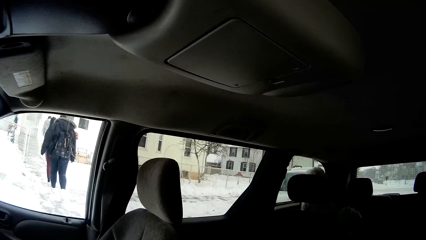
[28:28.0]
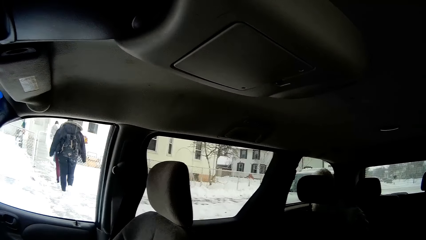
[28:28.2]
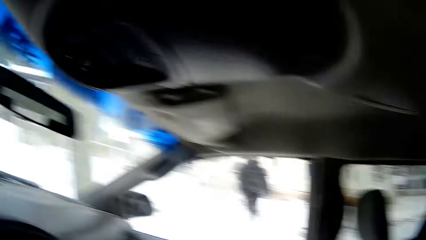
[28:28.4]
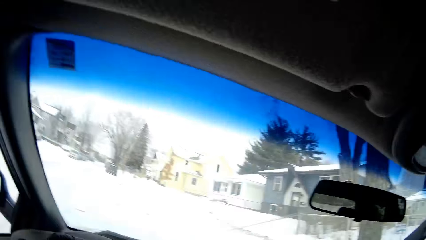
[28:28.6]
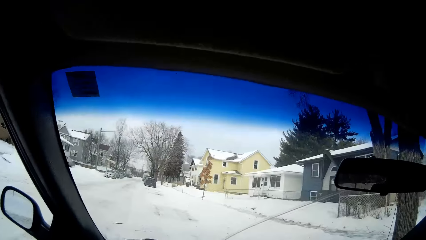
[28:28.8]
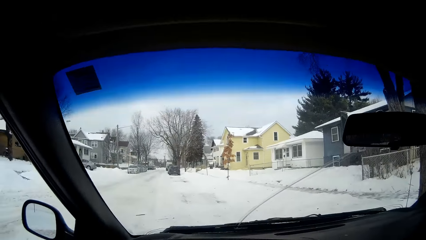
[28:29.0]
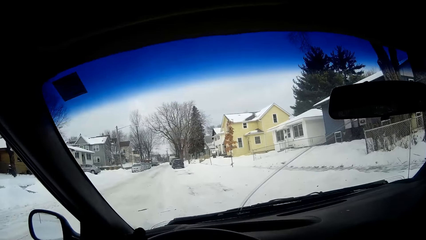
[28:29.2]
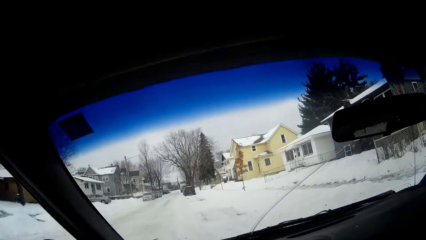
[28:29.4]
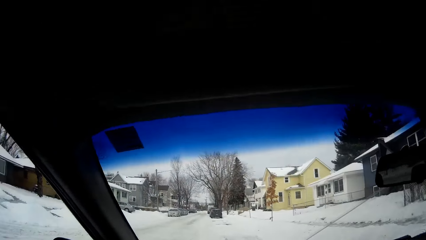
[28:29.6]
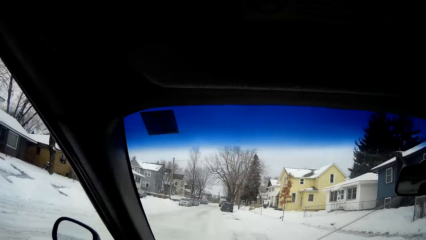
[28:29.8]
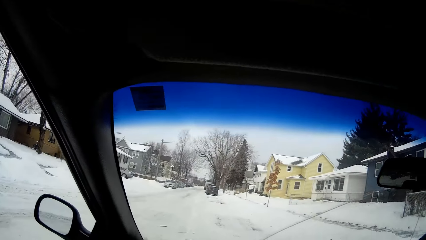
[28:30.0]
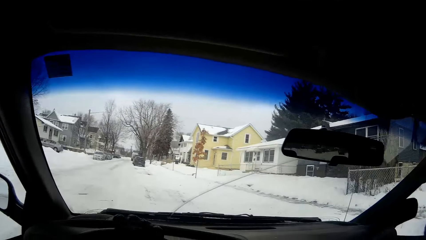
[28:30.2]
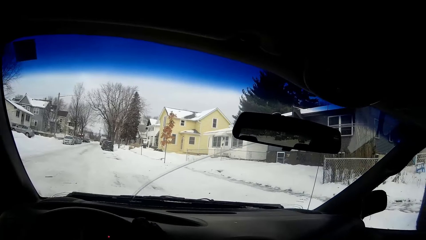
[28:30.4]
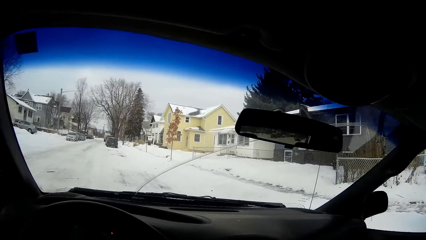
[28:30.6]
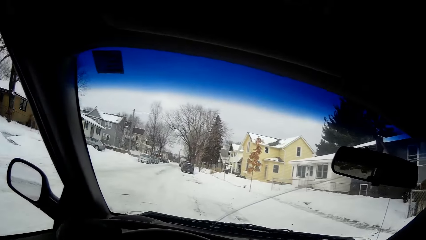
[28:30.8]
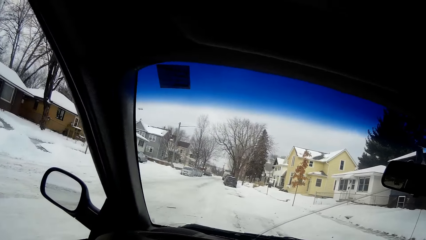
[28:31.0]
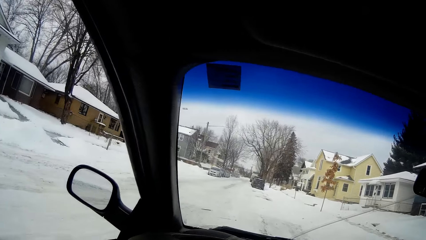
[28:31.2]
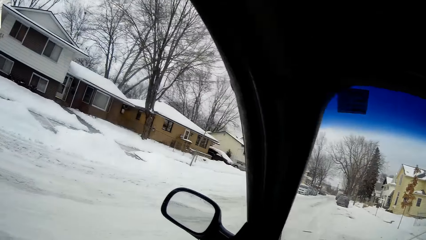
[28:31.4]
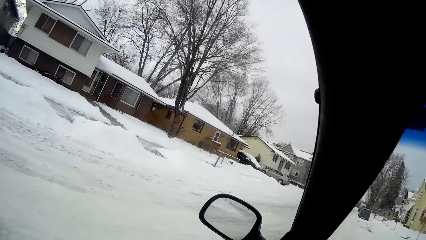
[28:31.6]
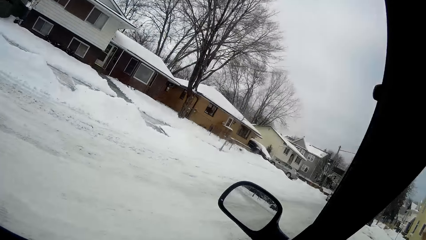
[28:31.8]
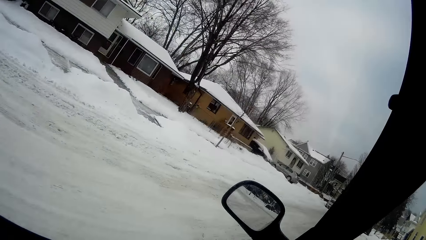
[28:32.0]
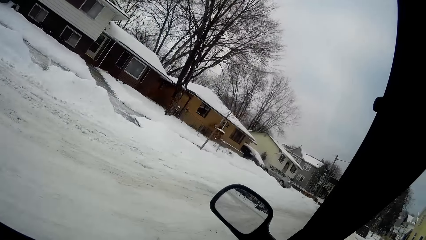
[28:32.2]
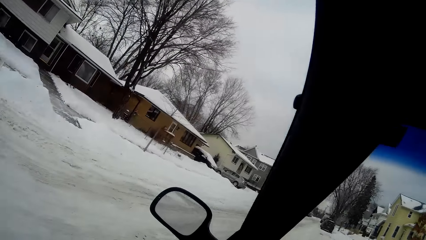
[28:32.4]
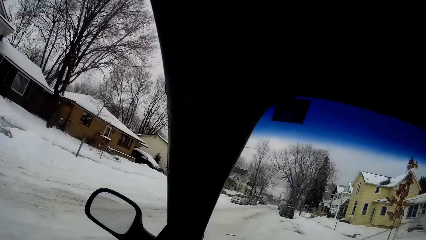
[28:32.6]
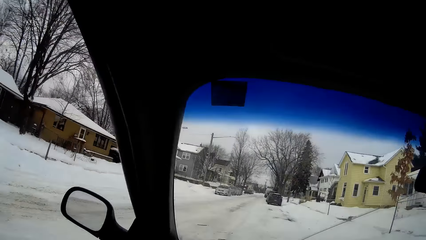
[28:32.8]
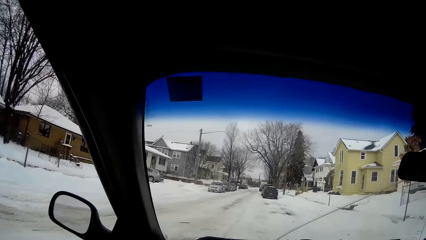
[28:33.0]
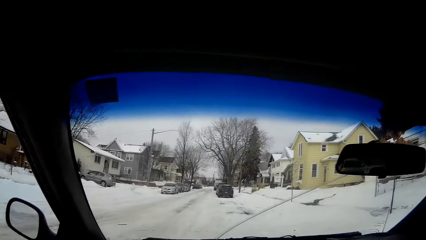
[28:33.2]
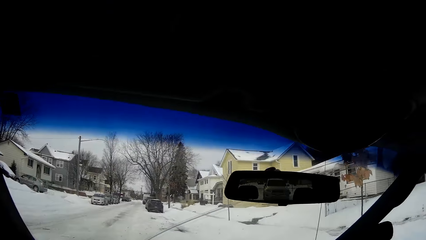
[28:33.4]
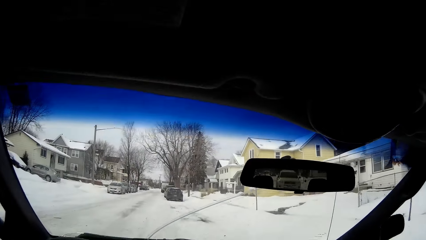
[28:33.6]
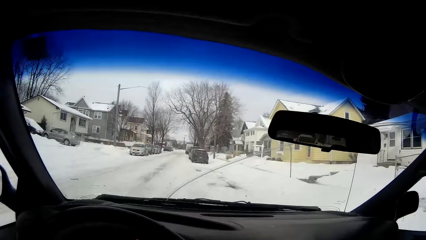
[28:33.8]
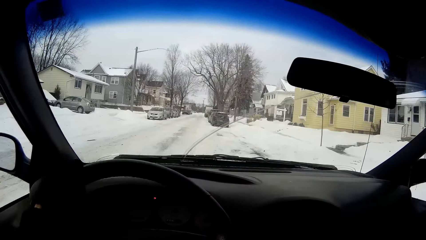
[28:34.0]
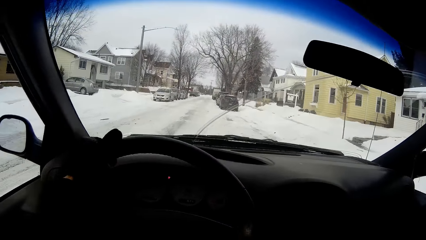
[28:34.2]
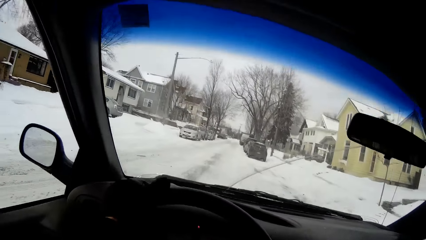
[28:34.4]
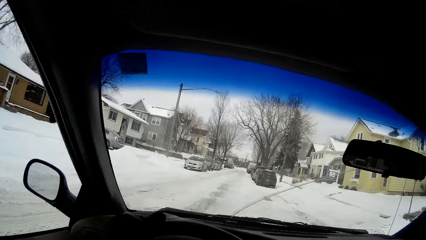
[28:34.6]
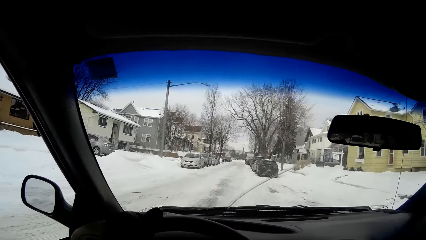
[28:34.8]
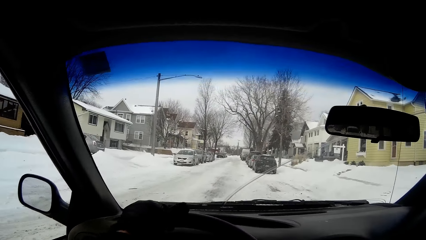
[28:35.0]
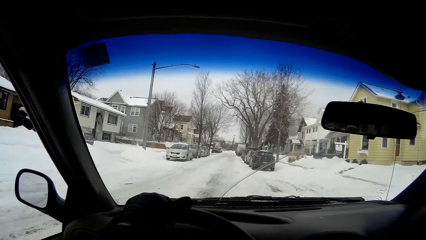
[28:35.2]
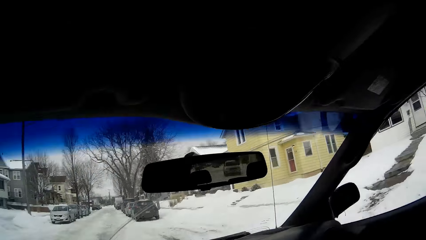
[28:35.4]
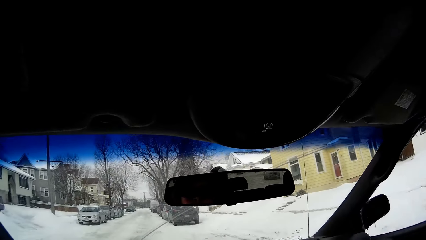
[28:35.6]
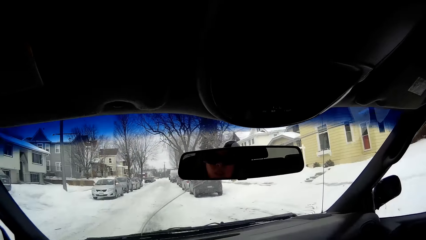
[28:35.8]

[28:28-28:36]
The camera wearer drives the car down the road.

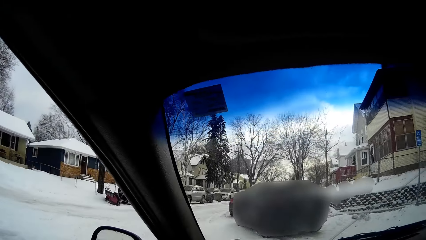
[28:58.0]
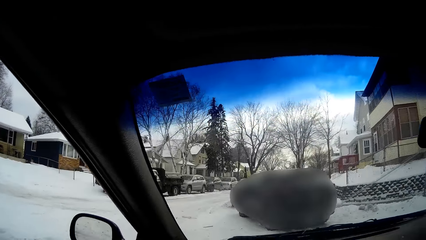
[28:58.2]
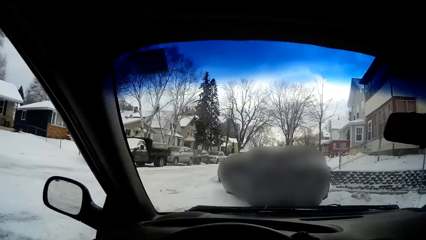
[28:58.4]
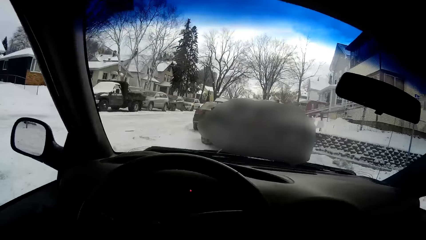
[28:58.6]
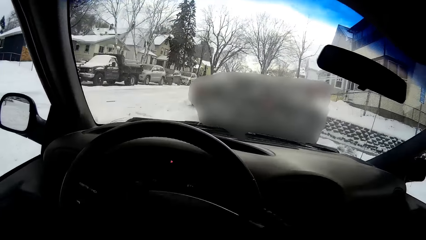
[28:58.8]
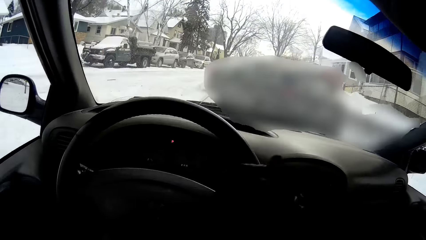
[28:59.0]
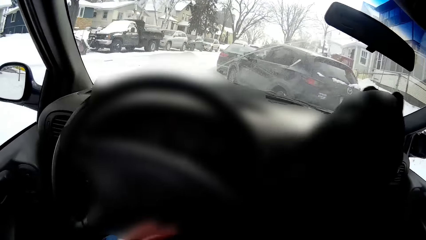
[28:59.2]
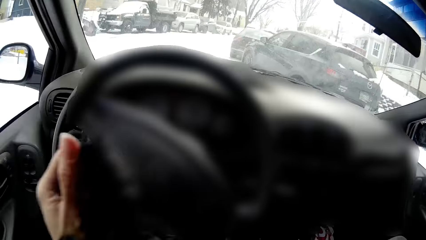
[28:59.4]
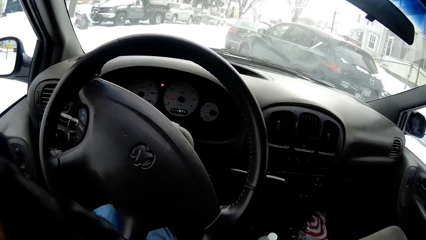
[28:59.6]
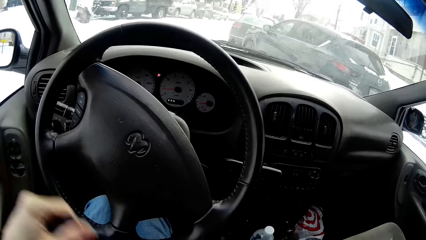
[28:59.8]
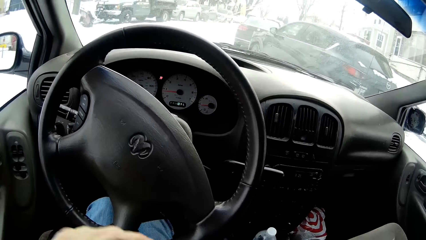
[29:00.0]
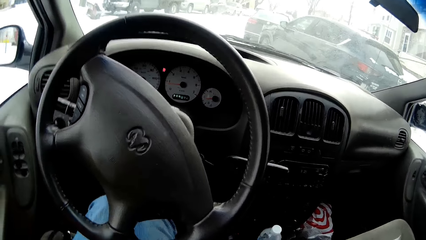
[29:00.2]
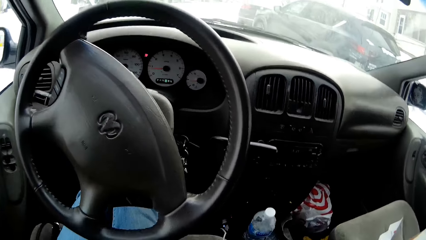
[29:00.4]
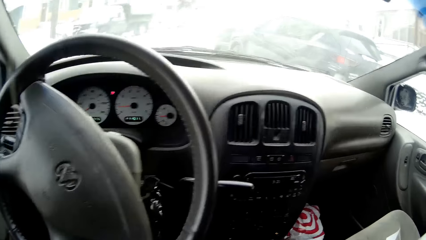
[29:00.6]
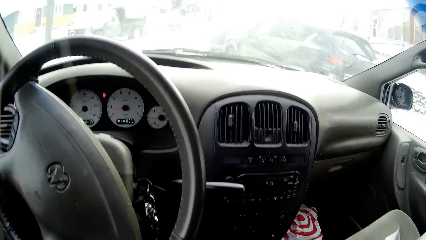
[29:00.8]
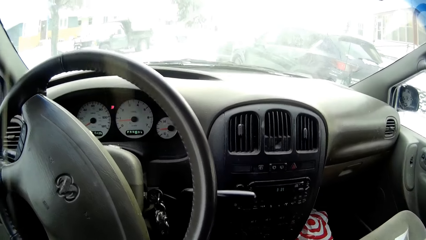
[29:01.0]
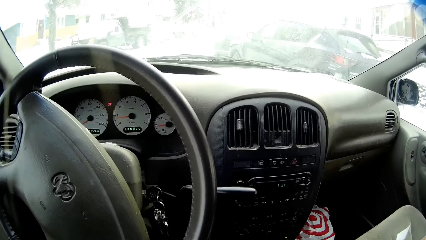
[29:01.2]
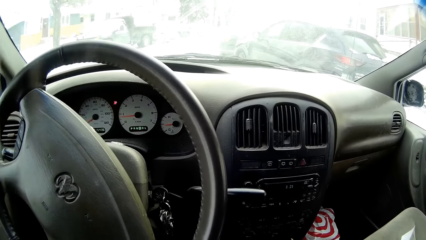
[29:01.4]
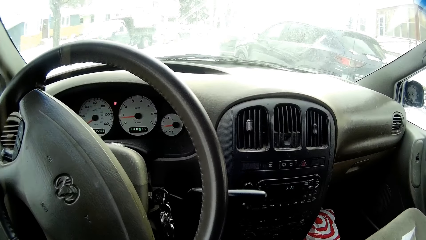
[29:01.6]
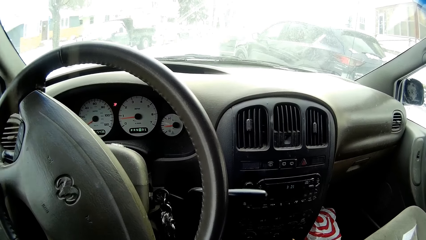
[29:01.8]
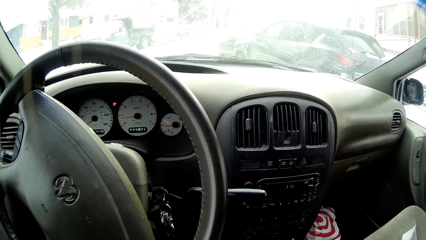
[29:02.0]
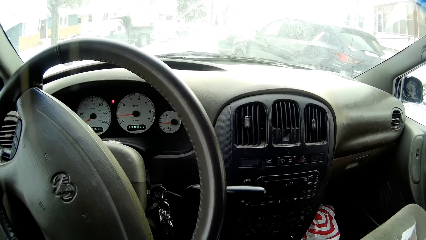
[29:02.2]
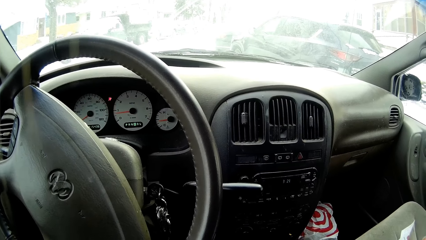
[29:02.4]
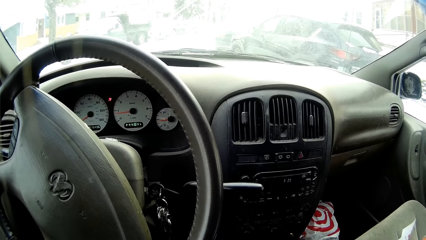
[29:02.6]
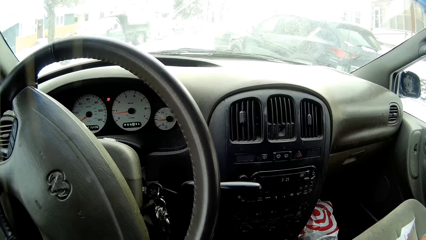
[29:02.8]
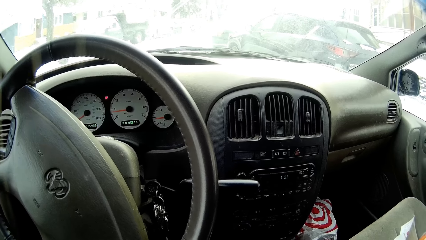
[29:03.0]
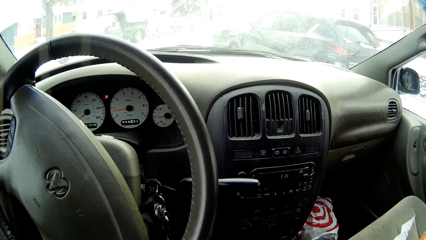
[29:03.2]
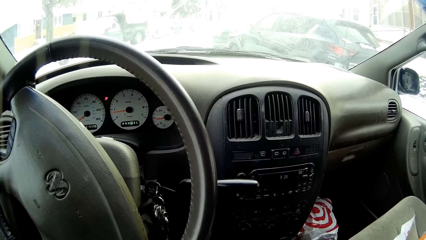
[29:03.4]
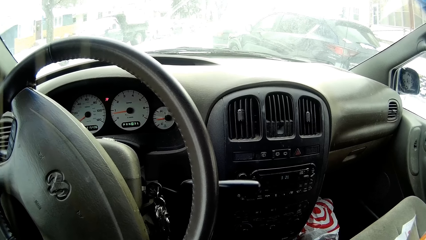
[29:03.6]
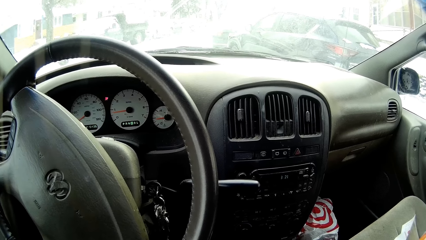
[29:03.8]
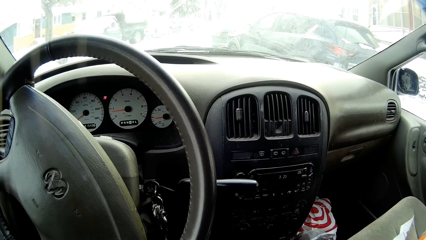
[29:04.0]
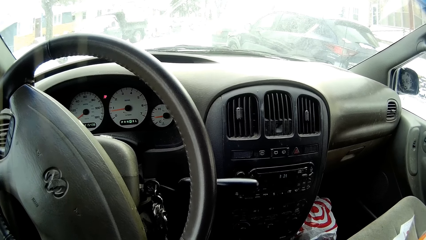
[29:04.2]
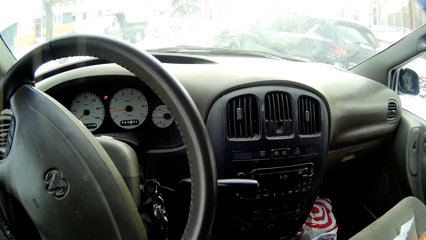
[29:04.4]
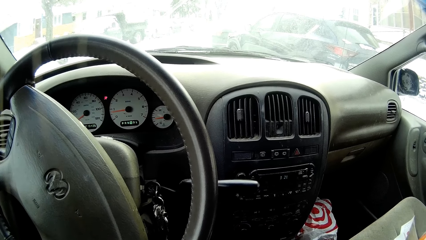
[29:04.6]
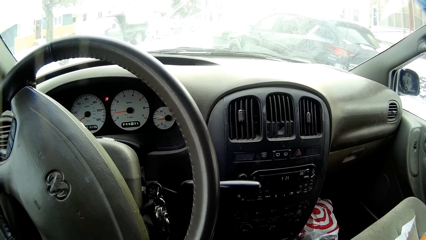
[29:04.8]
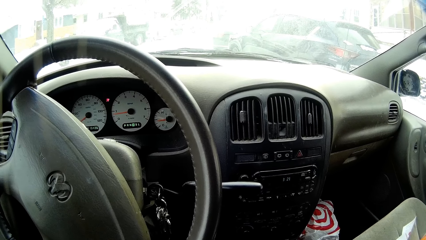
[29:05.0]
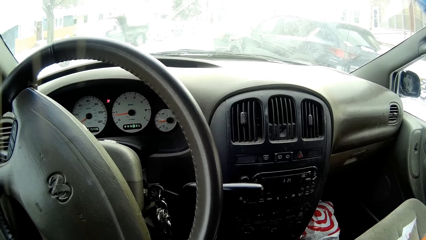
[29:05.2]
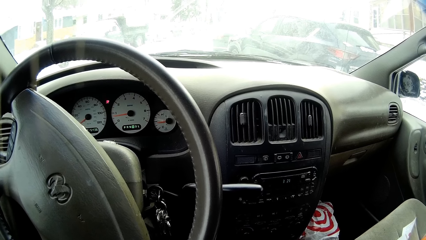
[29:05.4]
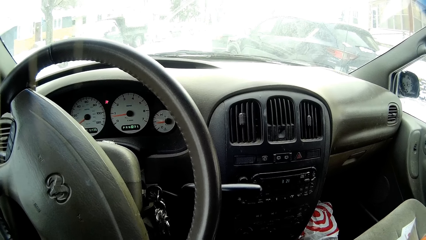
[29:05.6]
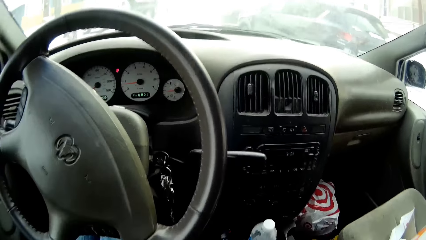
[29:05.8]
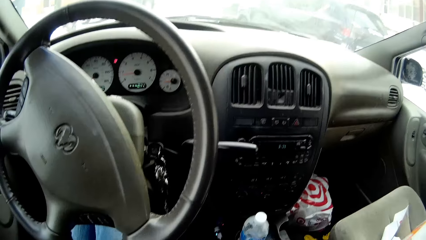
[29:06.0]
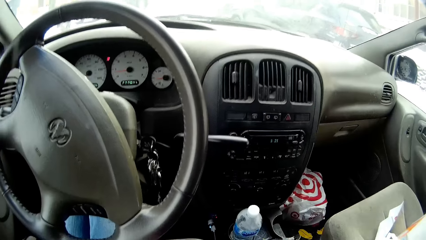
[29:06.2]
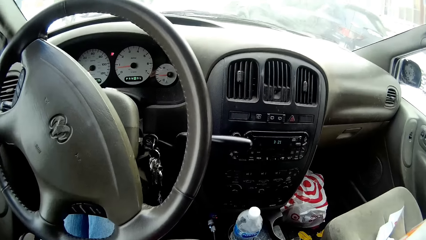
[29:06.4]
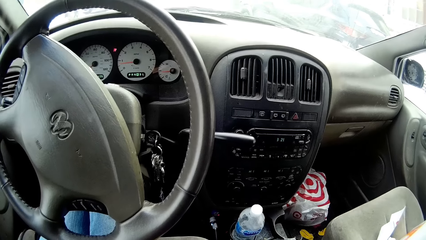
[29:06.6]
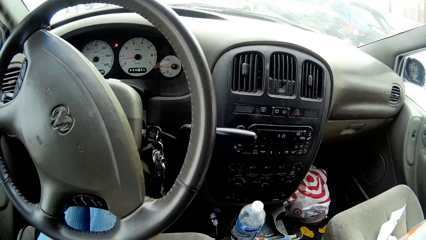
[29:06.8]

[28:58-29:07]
The camera wearer passes a cloth from his right hand to his left hand. He stops driving.
